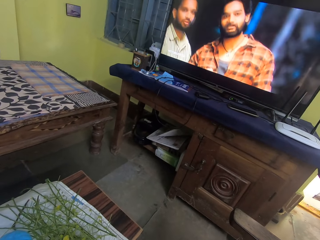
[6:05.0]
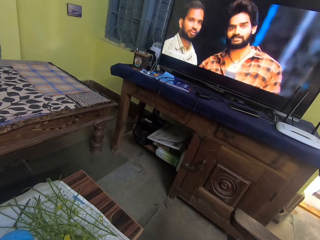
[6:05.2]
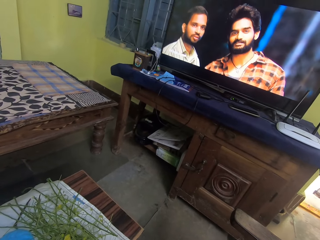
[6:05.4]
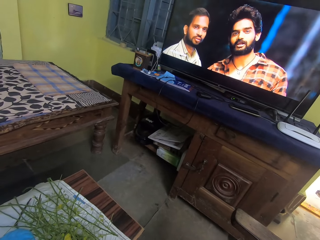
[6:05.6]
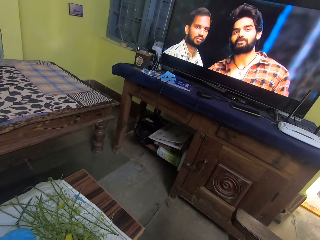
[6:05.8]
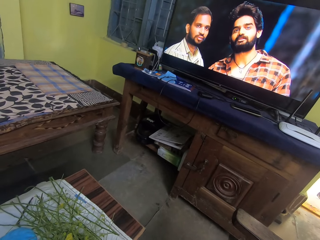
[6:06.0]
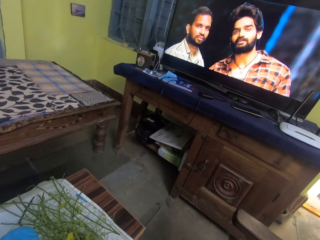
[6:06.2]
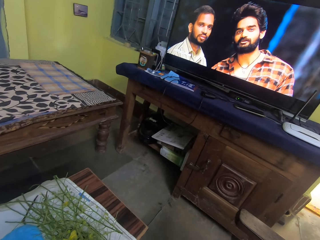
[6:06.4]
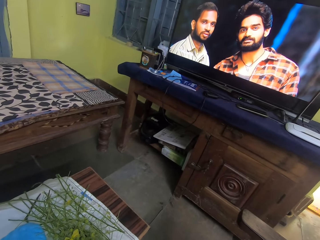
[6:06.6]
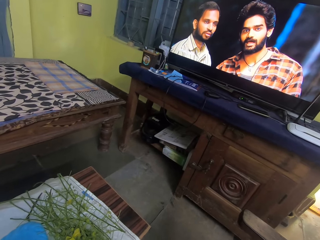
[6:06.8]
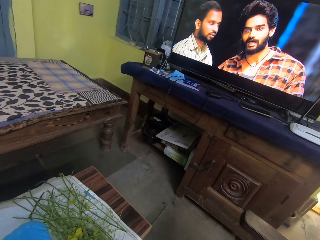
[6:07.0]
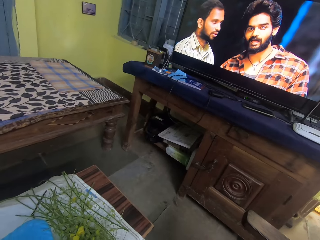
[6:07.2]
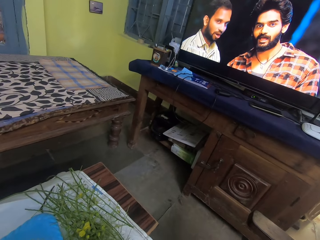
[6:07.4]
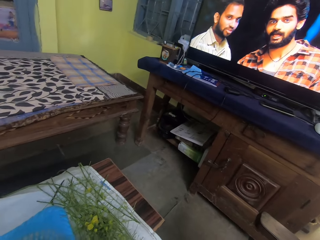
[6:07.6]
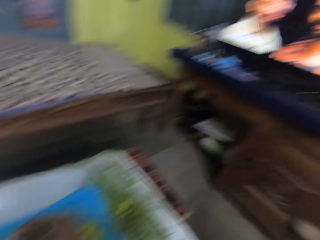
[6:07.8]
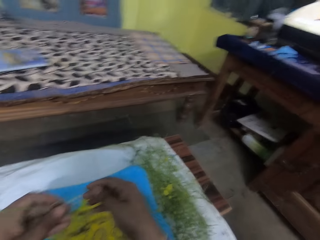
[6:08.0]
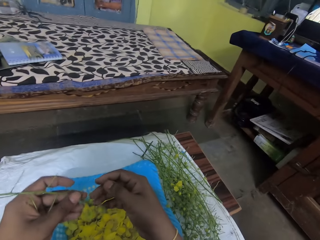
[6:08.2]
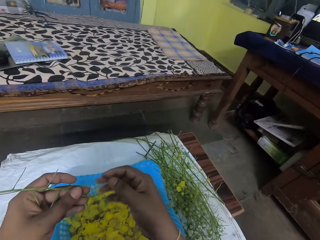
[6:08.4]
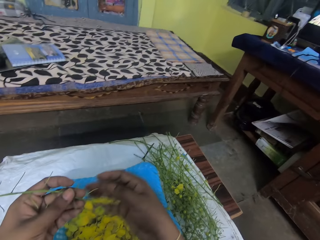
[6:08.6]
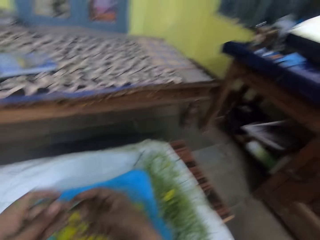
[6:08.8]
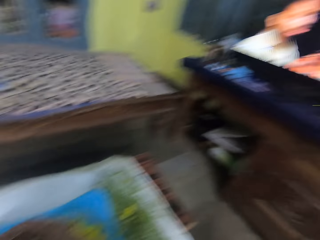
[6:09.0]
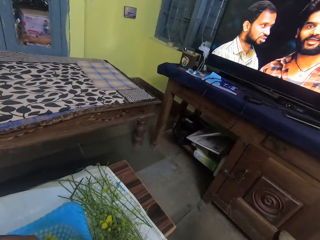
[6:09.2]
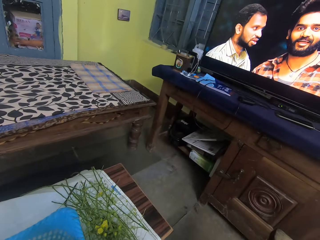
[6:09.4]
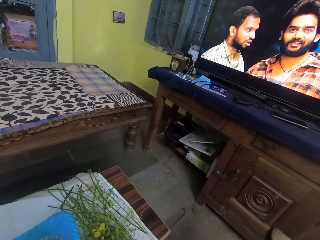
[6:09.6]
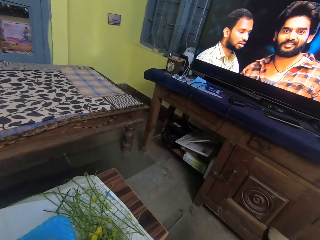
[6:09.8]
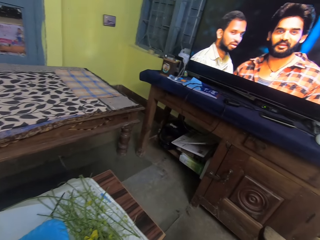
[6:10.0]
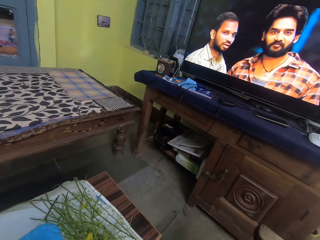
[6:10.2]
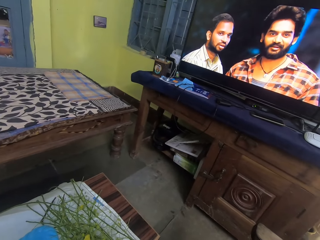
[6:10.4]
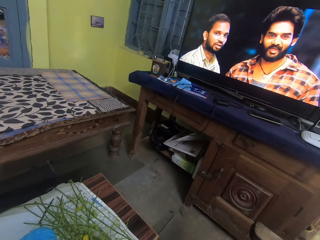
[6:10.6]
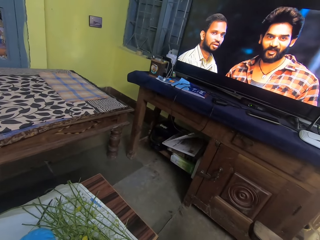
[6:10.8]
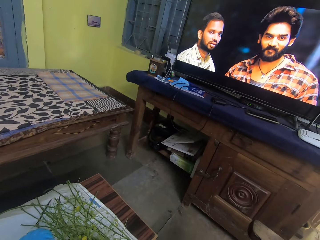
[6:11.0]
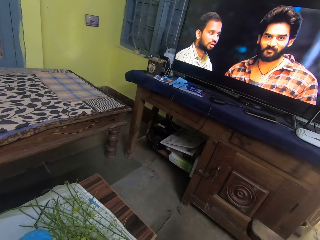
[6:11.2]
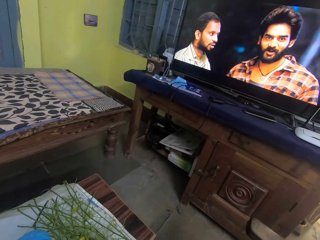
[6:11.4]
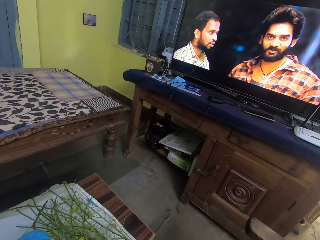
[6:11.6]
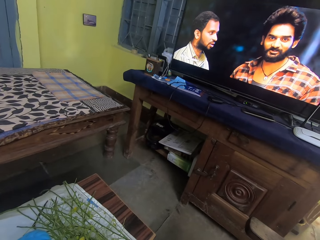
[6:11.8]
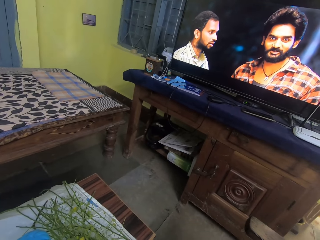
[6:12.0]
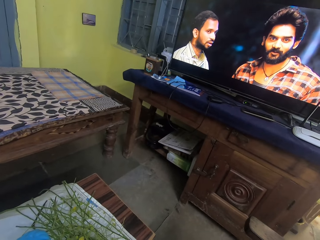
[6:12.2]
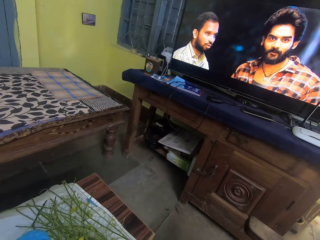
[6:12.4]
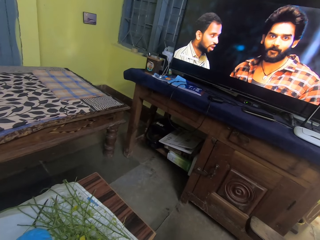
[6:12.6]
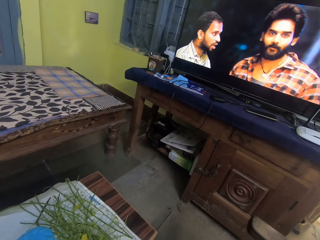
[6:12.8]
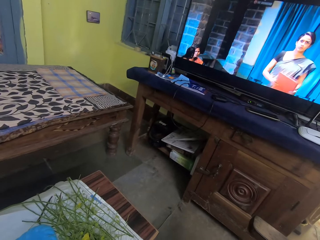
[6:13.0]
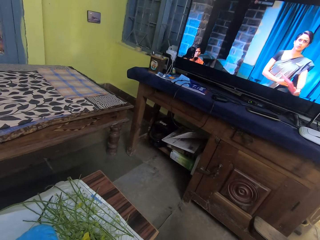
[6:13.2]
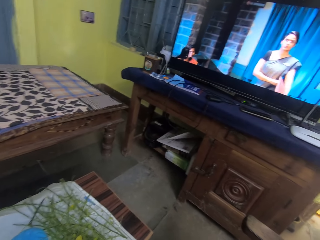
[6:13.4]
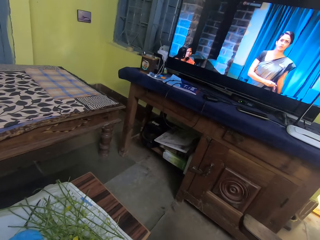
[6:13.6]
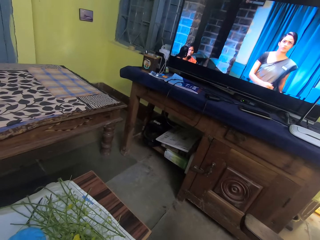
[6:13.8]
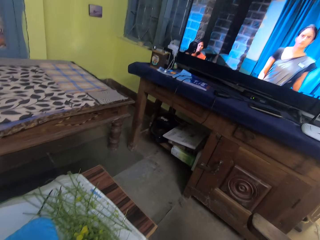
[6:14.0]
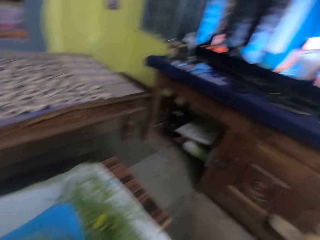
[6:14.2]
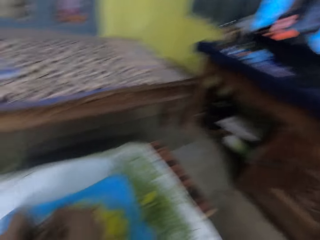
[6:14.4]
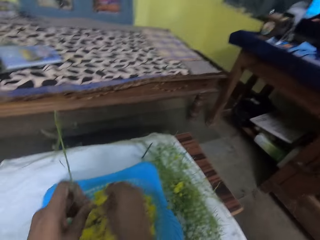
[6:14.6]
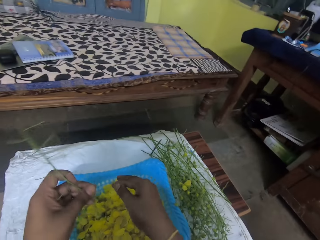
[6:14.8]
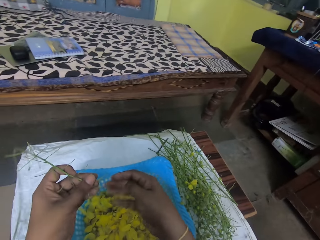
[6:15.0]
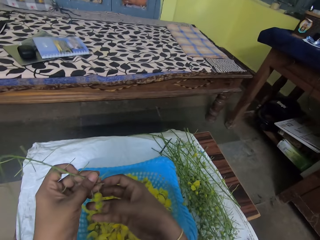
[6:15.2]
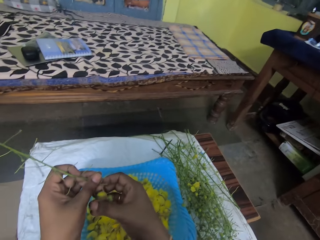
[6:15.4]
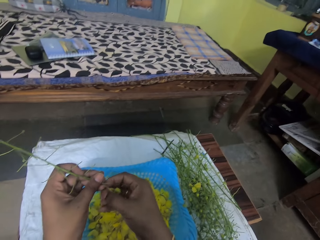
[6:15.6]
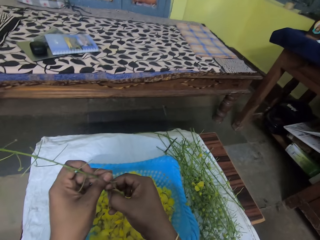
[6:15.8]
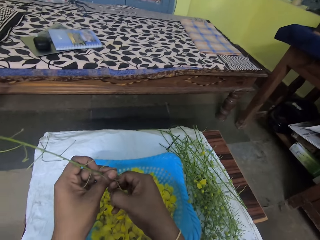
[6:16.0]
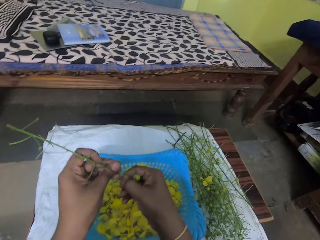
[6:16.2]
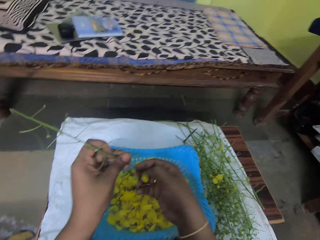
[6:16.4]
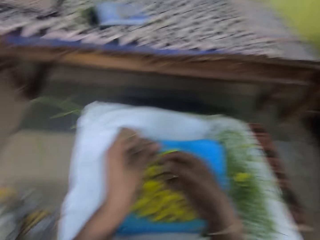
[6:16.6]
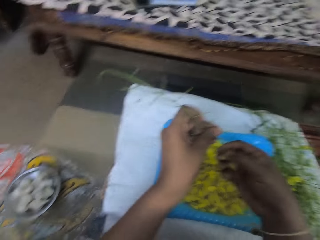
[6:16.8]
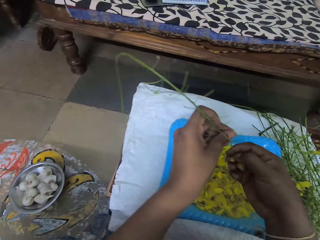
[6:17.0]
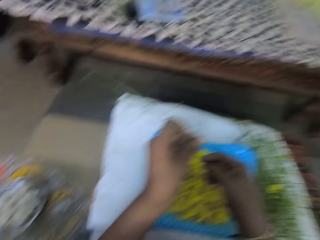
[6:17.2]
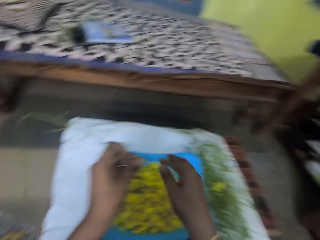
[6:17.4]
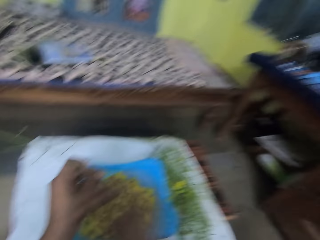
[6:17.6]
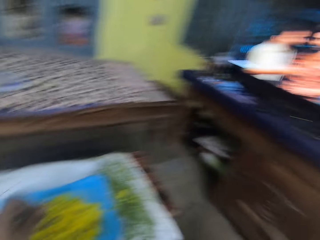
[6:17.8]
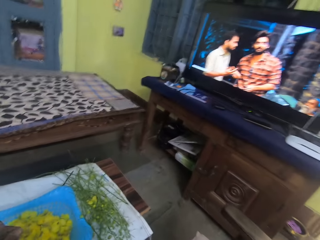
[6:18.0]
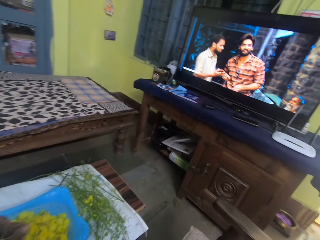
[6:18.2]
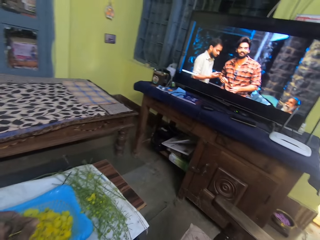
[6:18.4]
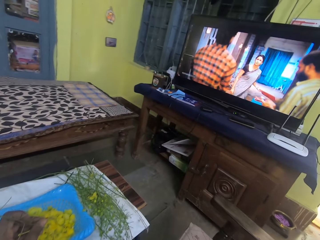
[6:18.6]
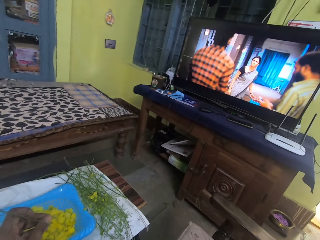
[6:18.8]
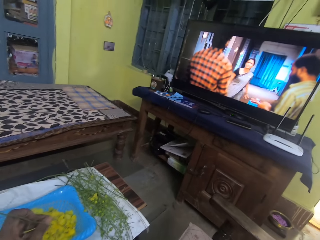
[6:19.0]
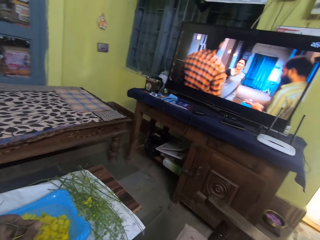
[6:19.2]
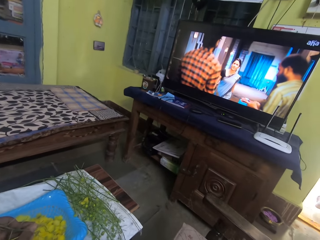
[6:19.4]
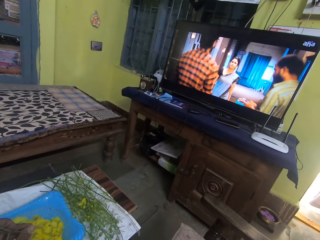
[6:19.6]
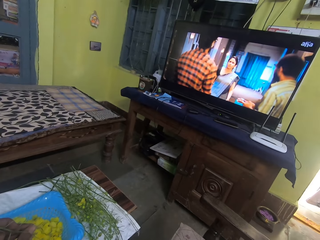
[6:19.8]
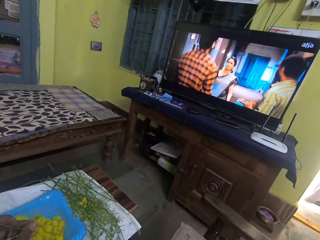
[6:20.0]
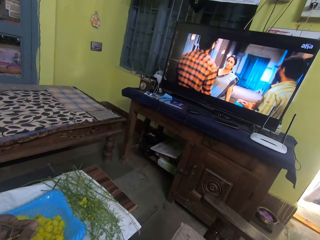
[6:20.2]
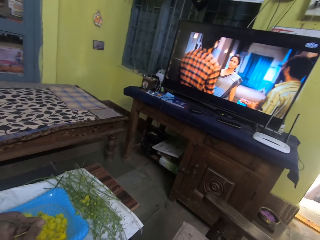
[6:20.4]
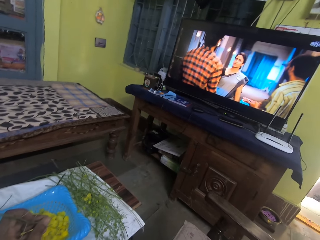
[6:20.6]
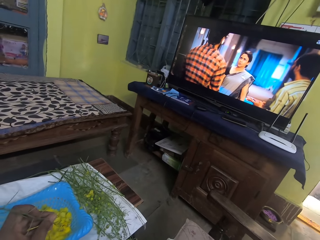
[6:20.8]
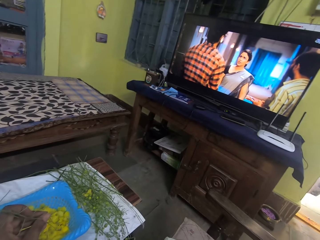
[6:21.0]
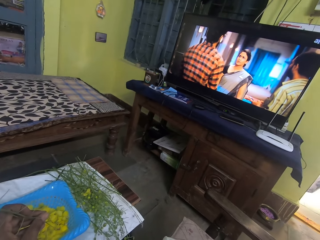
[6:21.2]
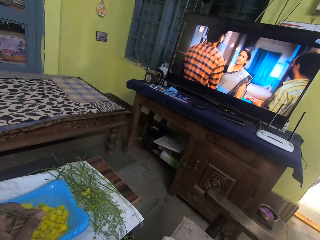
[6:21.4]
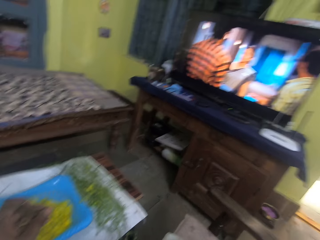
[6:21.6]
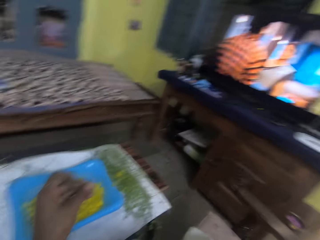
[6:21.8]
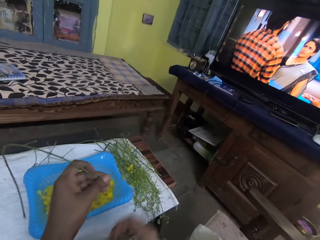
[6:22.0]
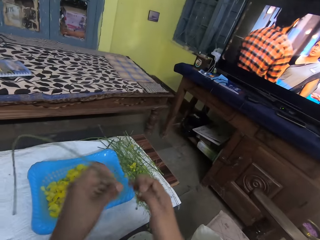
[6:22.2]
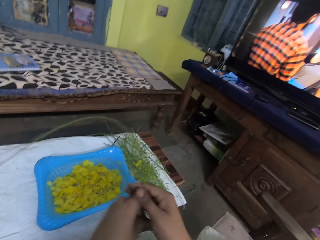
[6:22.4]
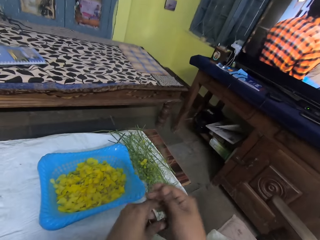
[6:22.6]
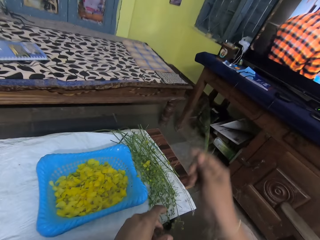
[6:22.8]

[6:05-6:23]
The camera wearer drops the Amaltaas flower into the plastic colander on the table with her right hand. She holds the branch of Amaltaas flower with her hands. She watches the TV set. She drops the Amaltaas flower into the plastic colander on the table with her right hand. She plucks an Amaltaas flower from the branch of Amaltaas flower with her right hand. She drops the Amaltaas flower into the plastic colander on the table with her right hand. She watches the TV set. She passes the branch of Amaltaas flower from her left hand to her right hand.

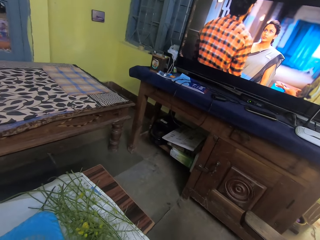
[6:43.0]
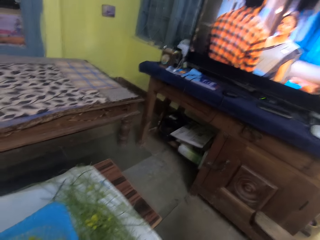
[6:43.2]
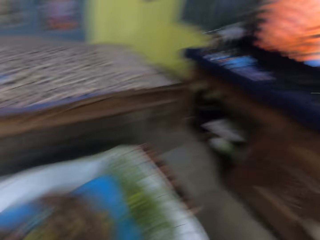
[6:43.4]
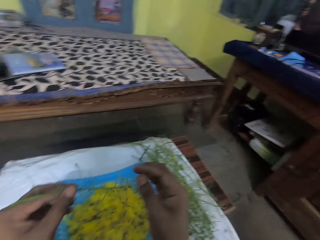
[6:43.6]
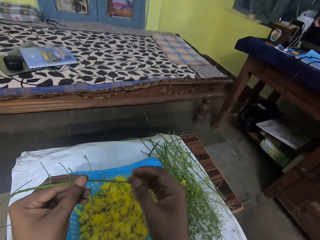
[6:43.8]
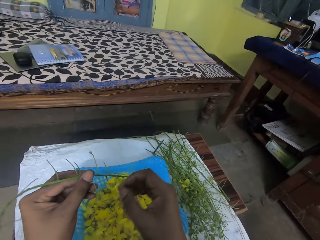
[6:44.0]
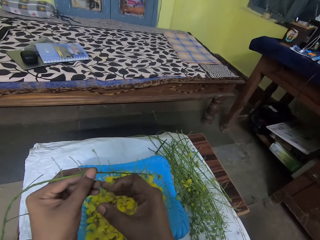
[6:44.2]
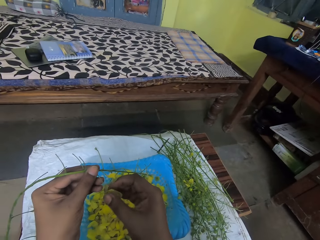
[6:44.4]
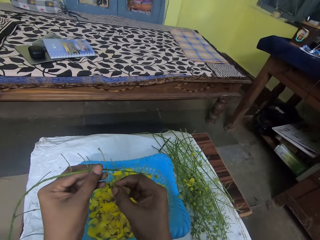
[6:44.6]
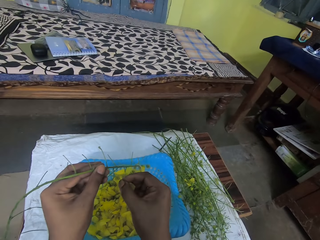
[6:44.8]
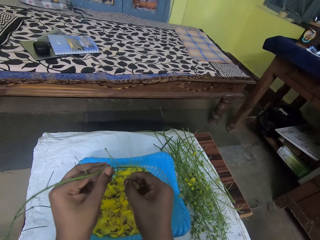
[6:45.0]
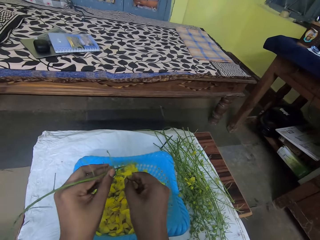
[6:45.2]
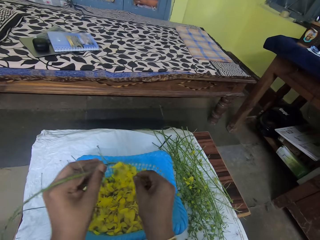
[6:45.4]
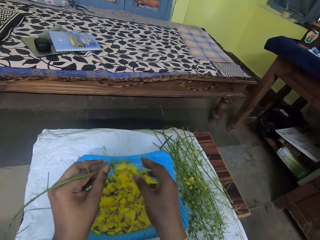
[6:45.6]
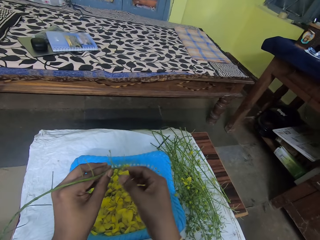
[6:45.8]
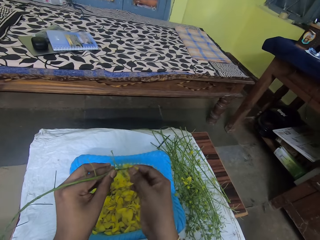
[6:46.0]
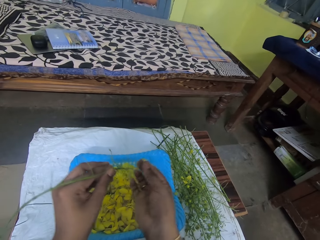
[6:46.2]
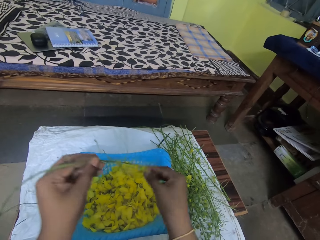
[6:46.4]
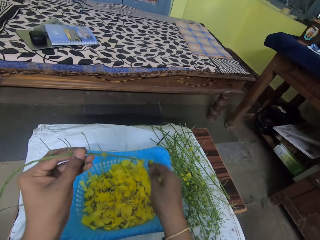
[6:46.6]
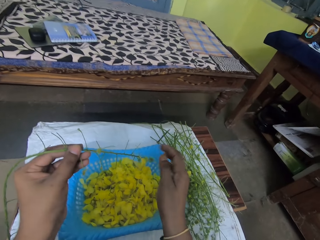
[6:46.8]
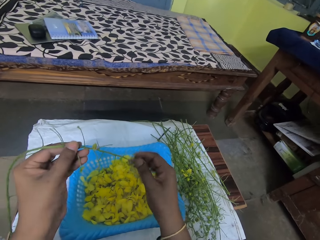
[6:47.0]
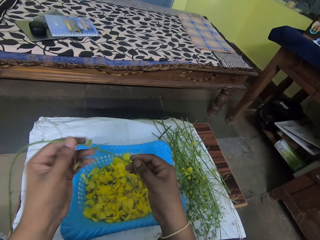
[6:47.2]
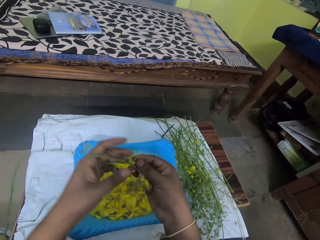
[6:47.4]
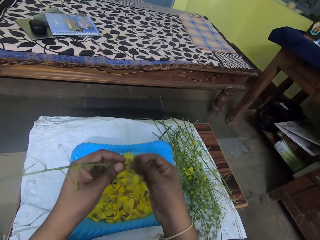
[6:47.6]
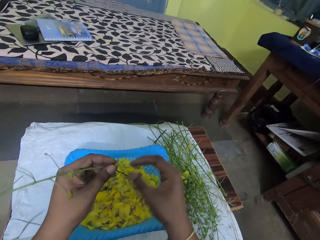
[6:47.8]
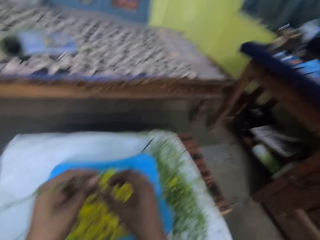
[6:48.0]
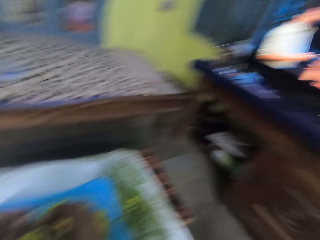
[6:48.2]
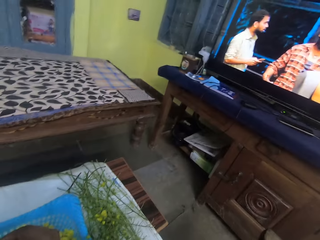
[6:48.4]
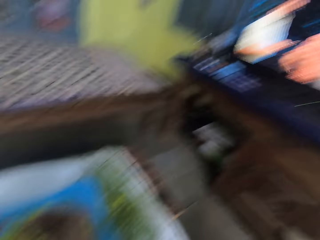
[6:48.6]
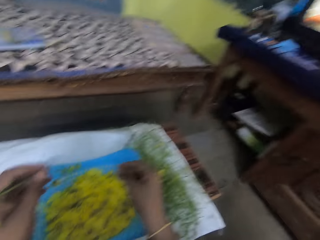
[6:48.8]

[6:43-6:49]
The camera wearer plucks an Amaltaas flower from the branch of Amaltaas flower with her right hand. She drops the Amaltaas flower into the plastic colander on the table with her right hand. She plucks an Amaltaas flower from the branch of Amaltaas flower with her right hand. She drops the Amaltaas flower into the plastic colander on the table with her right hand. She holds the branch of Amaltaas flower with her right hand. She plucks an Amaltaas flower from the branch of Amaltaas flower with her right hand. She watches the TV set.
